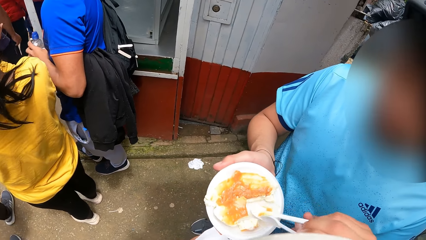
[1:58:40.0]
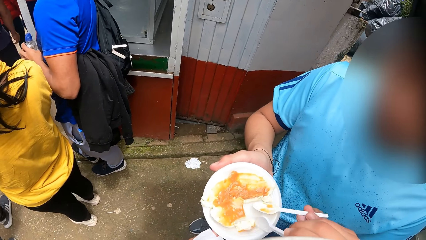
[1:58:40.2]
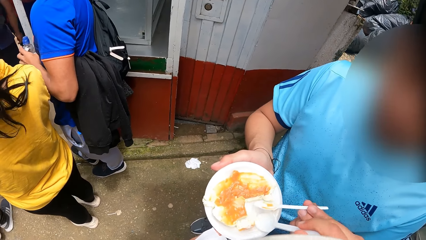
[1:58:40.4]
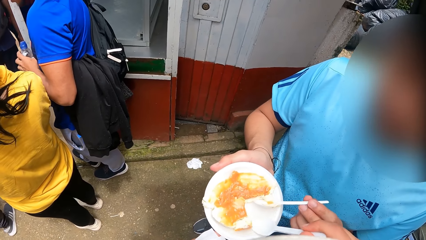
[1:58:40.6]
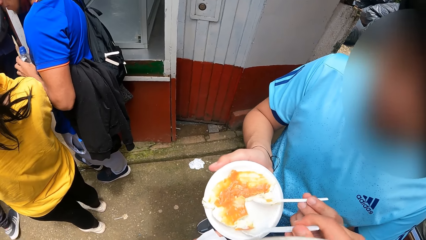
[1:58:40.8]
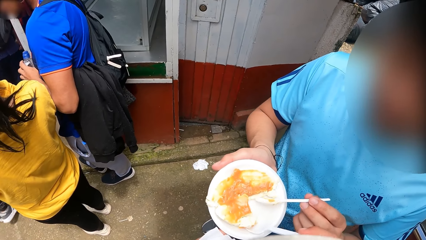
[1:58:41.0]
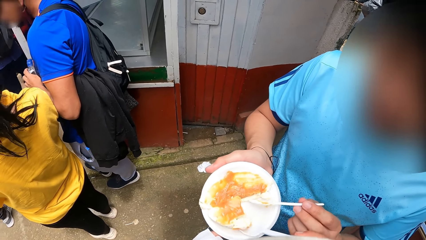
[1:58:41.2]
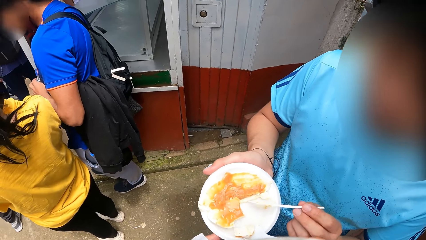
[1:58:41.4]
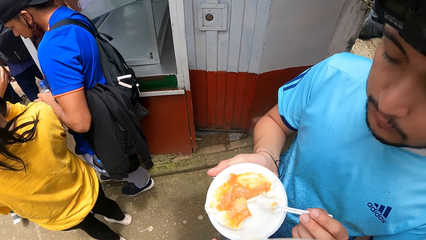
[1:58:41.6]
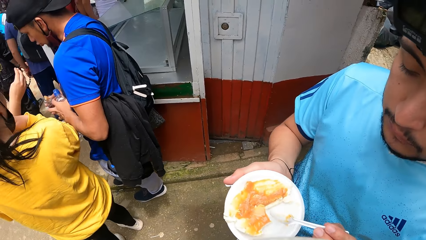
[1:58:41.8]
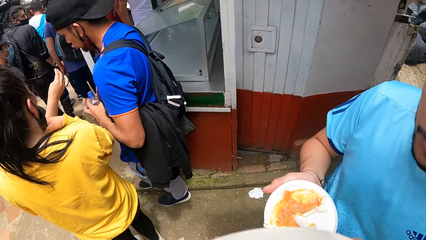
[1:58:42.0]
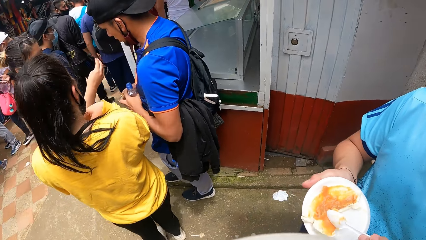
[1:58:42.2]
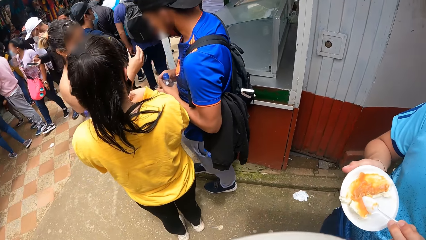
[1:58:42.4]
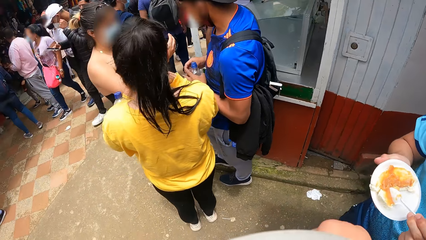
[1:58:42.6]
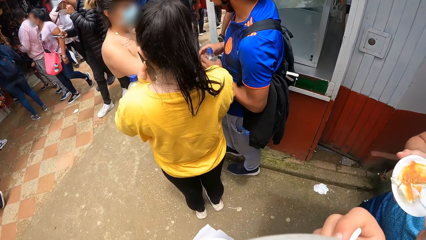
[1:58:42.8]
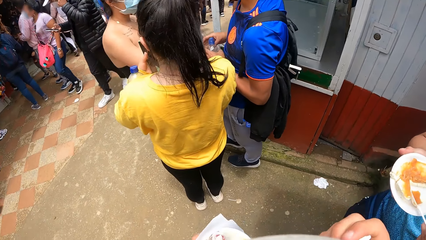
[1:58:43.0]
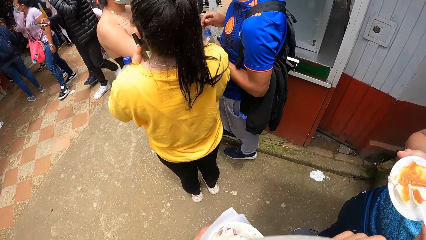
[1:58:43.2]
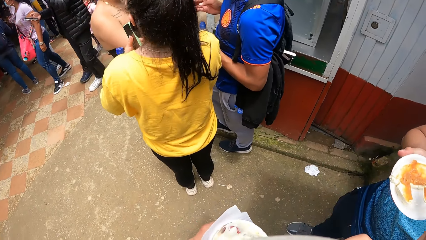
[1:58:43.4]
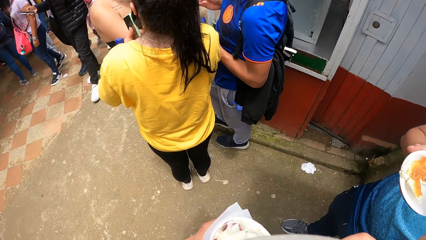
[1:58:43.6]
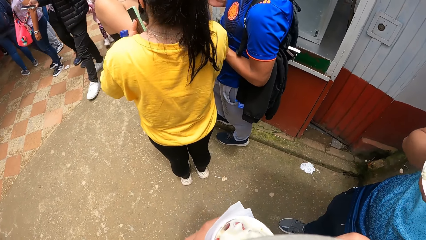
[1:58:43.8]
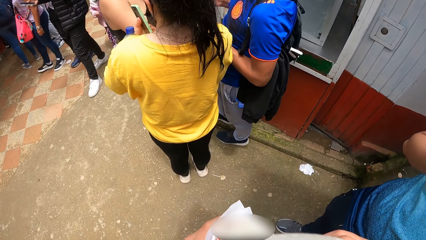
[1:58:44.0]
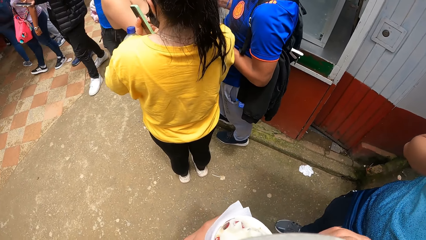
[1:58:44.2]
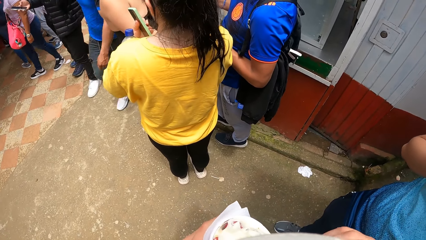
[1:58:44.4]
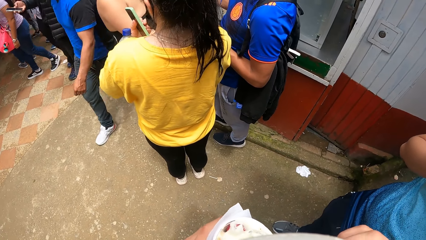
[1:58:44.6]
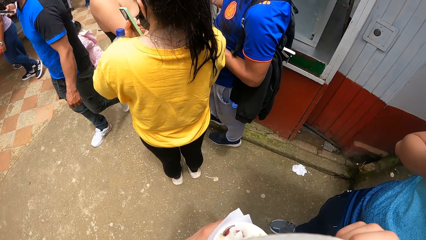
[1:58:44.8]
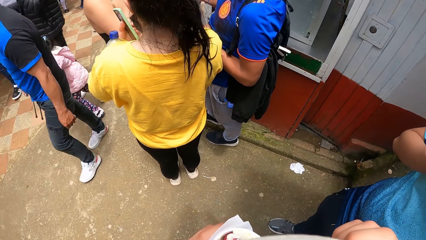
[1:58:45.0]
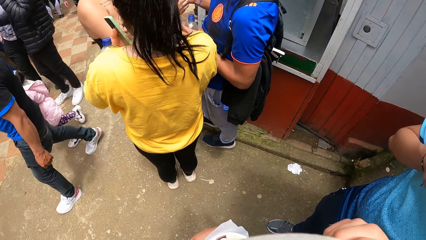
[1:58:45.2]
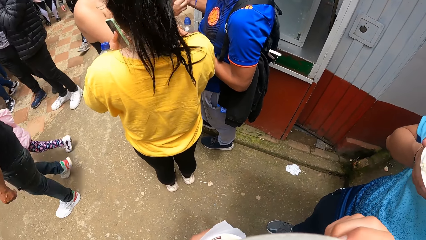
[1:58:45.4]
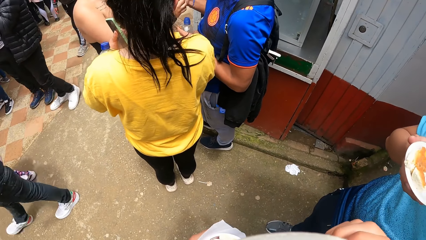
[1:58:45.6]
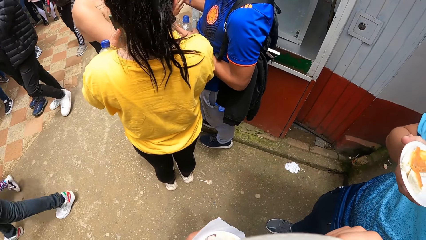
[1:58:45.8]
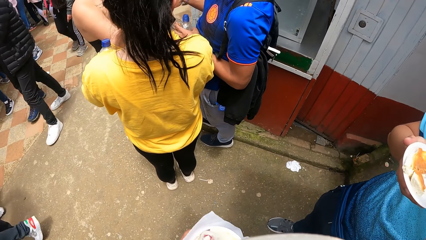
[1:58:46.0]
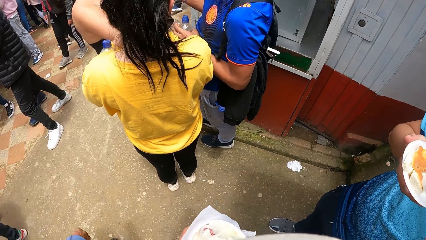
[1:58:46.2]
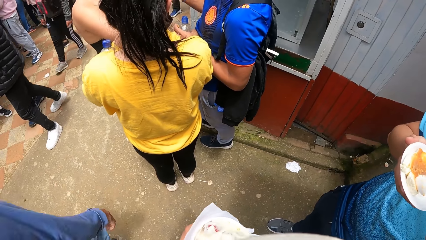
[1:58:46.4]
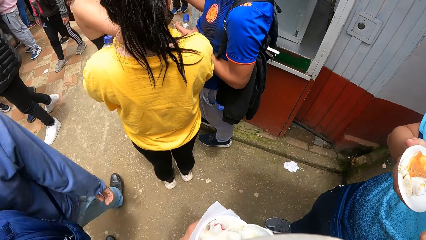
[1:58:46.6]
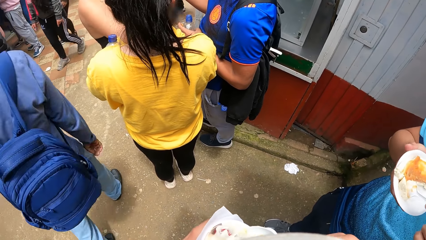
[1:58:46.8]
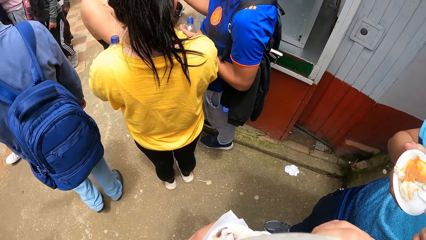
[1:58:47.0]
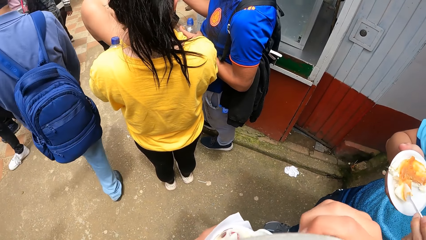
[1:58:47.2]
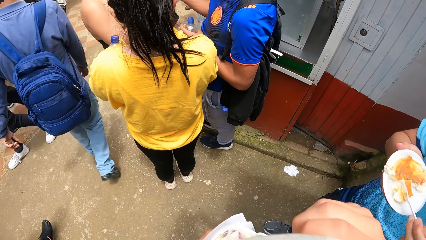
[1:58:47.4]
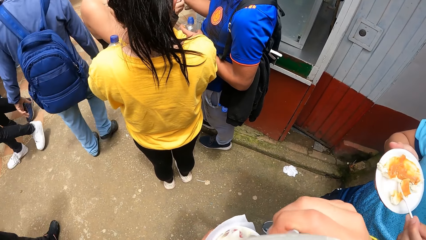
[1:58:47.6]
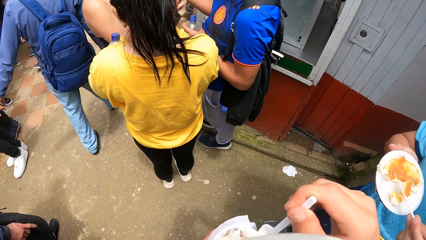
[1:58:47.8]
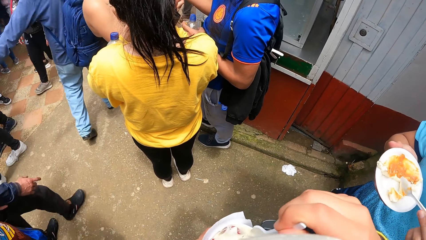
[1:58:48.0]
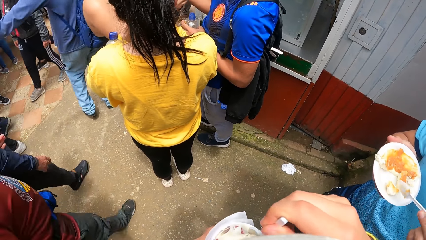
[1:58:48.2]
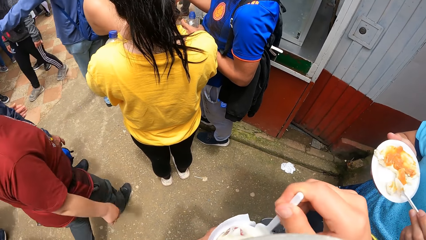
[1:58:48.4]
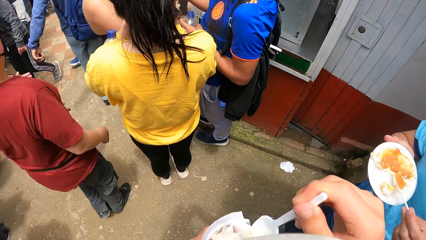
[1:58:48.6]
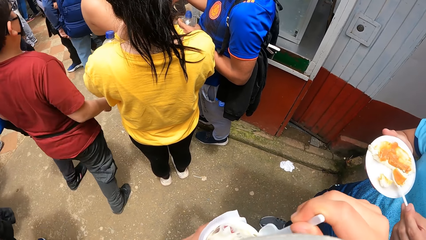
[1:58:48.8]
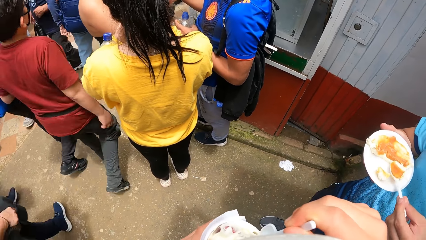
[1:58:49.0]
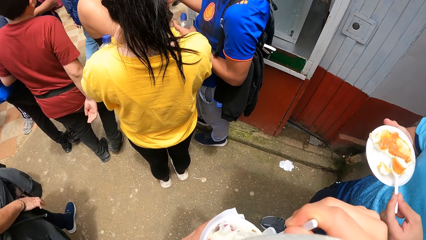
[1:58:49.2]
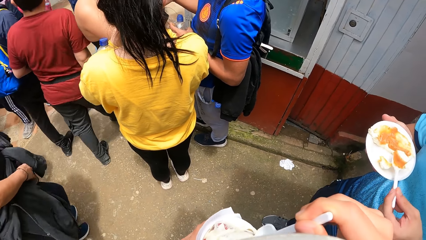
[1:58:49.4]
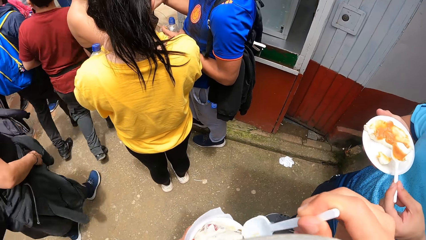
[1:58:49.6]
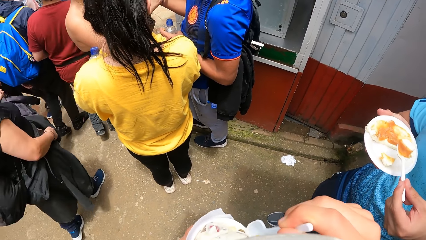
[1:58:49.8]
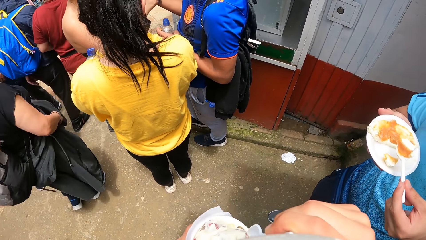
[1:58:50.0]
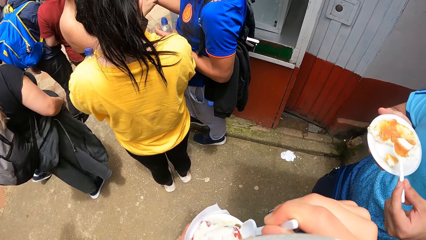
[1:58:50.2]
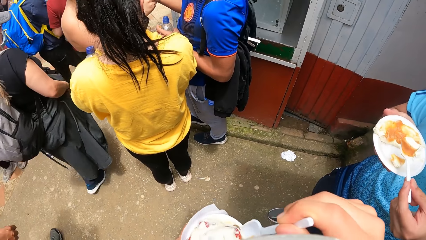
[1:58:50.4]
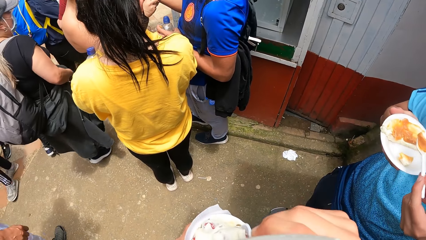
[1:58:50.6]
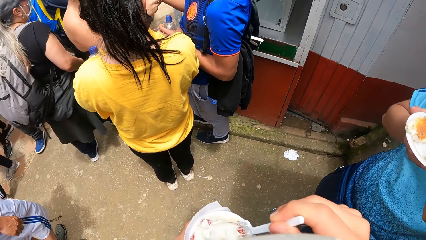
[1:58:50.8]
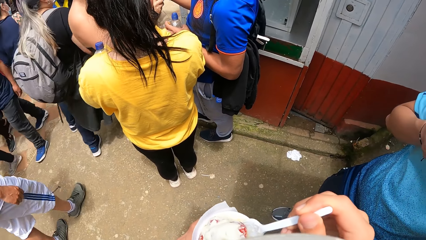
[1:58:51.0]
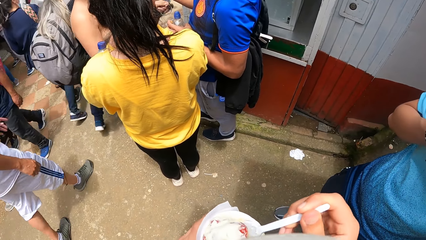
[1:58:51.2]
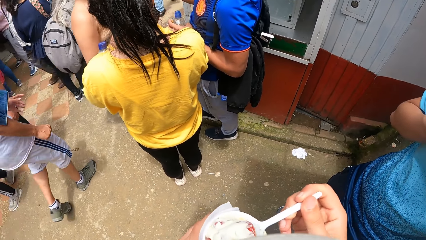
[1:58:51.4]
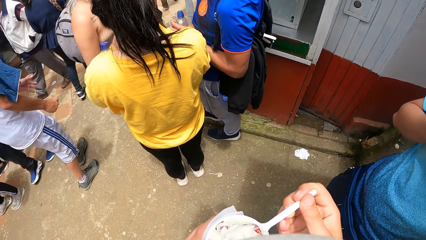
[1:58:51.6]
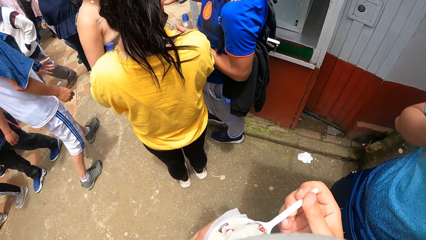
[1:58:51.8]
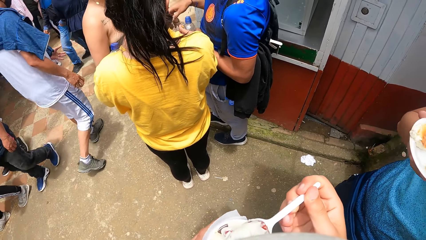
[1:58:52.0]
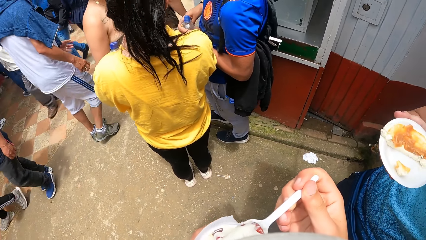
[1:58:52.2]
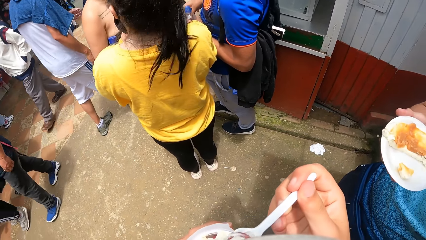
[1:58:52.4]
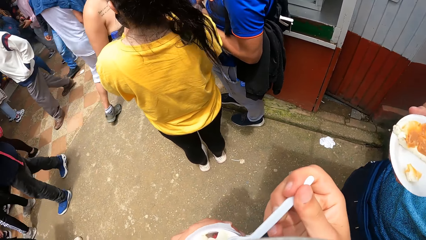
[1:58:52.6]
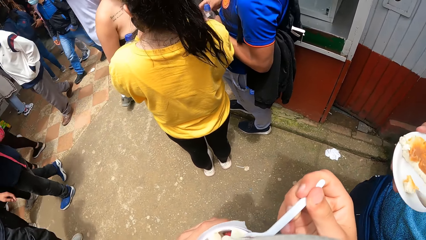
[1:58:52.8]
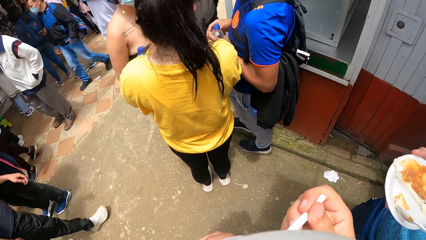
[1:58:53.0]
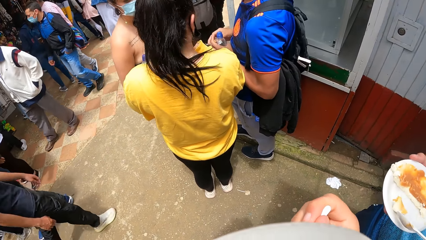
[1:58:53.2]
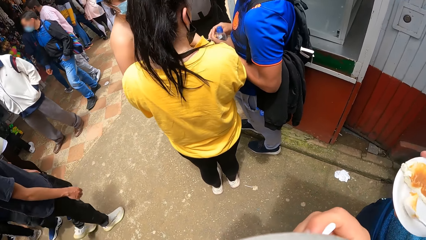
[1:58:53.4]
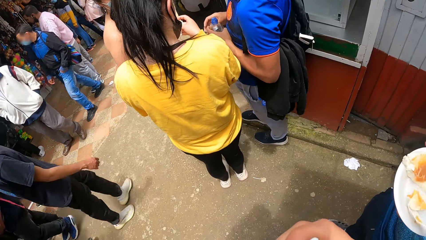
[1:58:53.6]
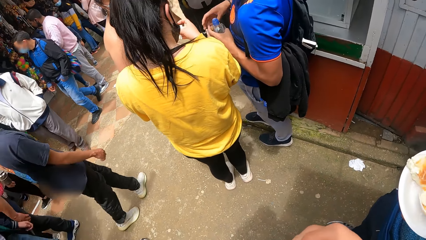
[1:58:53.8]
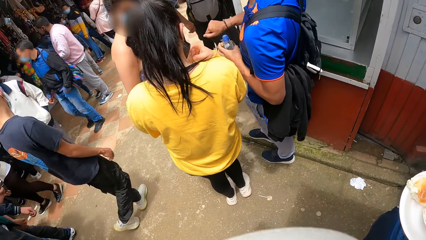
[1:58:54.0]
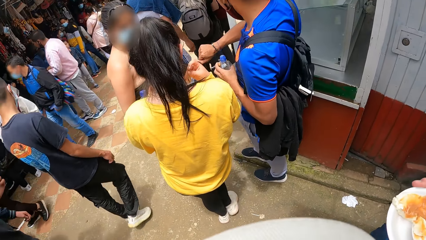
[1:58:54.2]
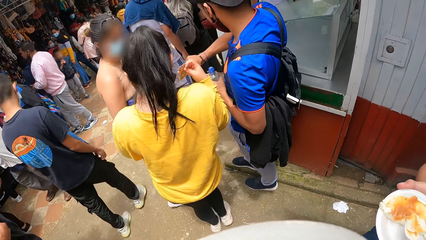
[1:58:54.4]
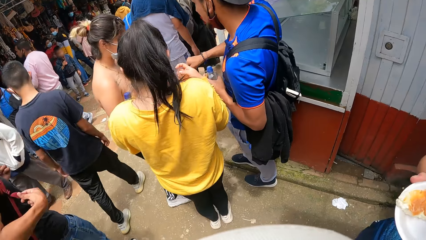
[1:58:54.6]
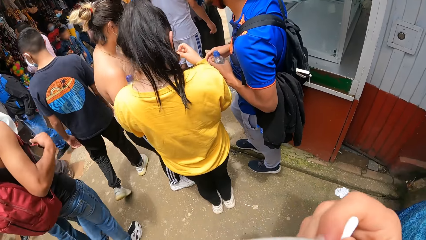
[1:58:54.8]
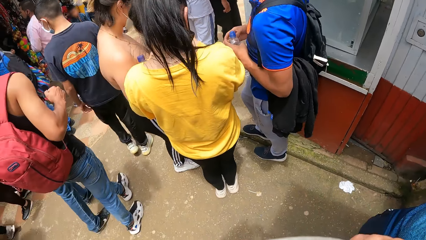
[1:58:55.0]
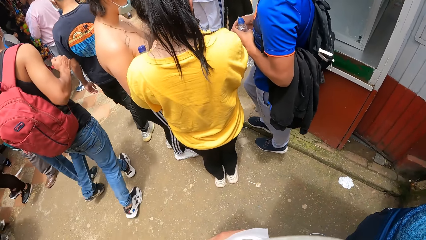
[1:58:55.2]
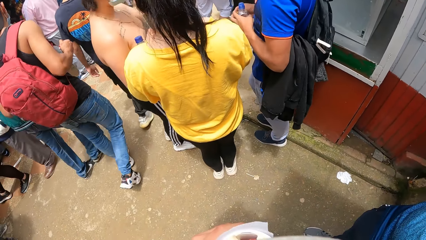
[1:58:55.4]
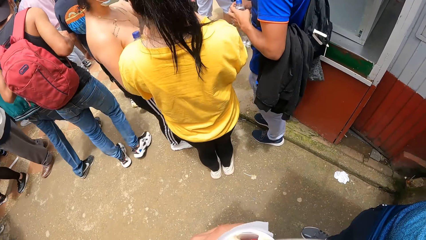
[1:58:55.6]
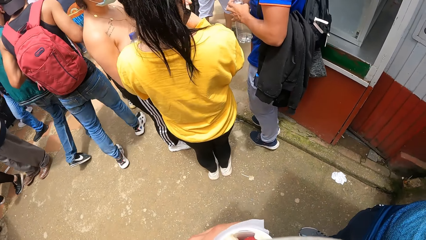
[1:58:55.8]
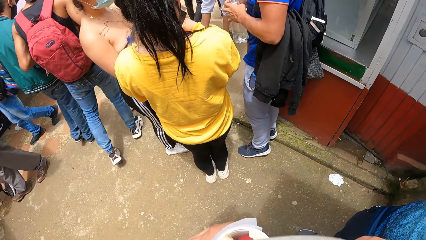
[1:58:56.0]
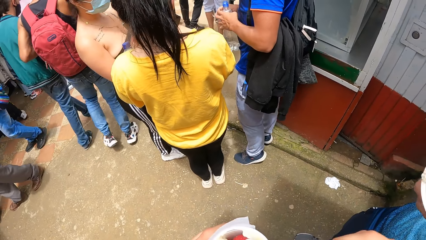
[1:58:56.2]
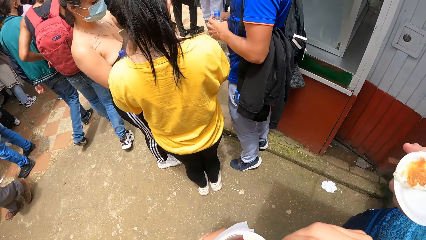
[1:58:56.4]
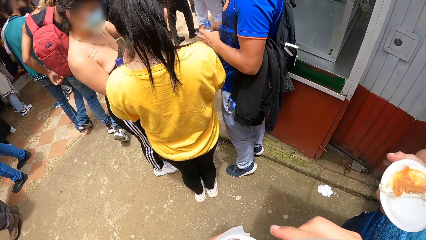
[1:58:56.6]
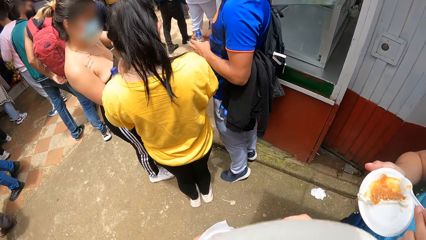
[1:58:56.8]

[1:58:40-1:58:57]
A man adjusts the spoon on the food in his right hand with his left hand. The camera wearer puts the food in his mouth. He takes strawberry parfait in his left hand with the spoon in his right hand, and puts the strawberry parfait in his mouth with his right hand. The man takes food from the plate in his right hand with the spoon in his left hand. The camera wearer takes strawberry parfait in his left hand with the spoon in his right hand. The man puts the food in his mouth with the spoon in his left hand. The camera wearer puts the strawberry parfait in his mouth with his right hand. The man takes food from the plate in his right hand with the spoon in his left hand, holds a water bottle, and puts the food in his mouth with the spoon in his left hand.
